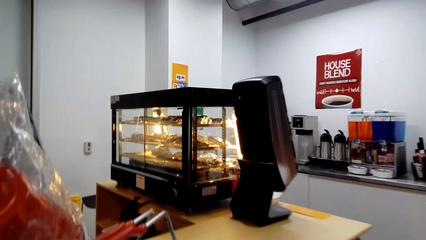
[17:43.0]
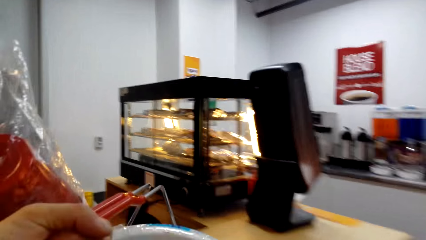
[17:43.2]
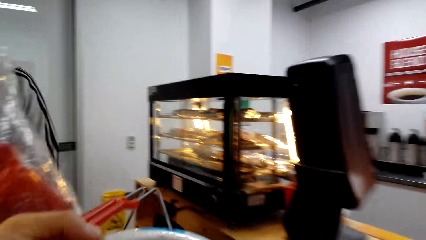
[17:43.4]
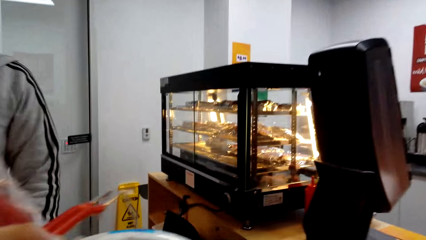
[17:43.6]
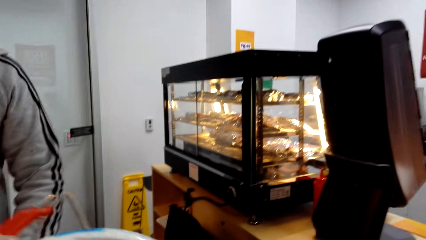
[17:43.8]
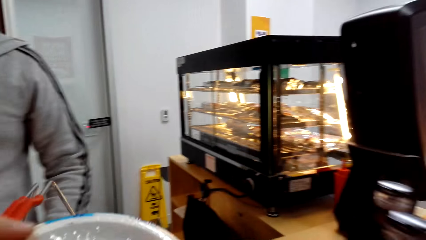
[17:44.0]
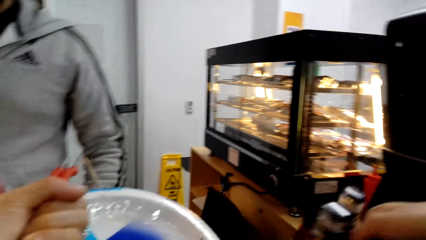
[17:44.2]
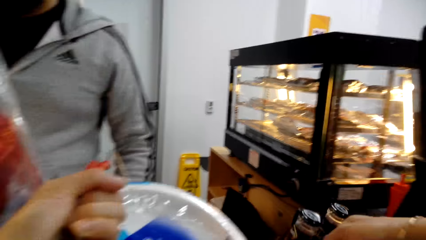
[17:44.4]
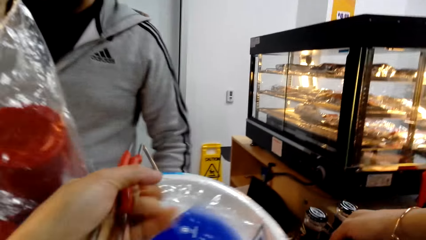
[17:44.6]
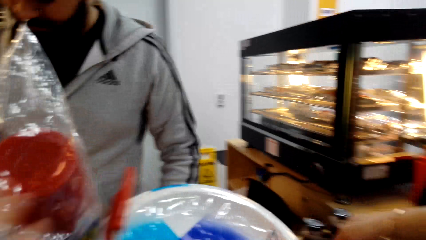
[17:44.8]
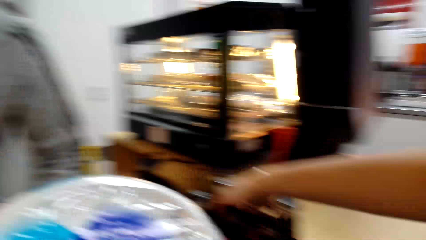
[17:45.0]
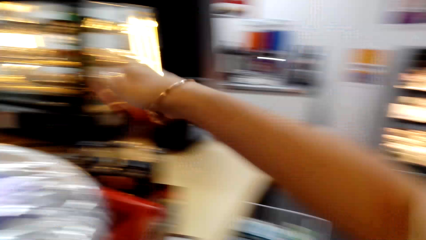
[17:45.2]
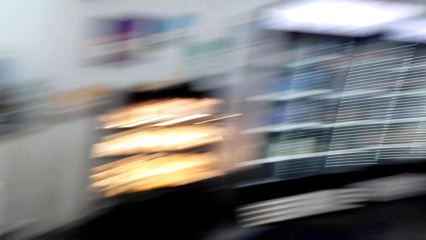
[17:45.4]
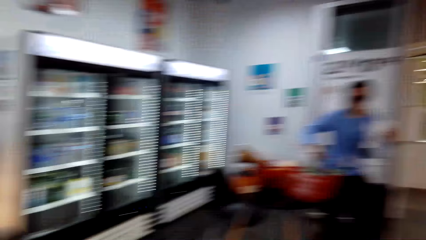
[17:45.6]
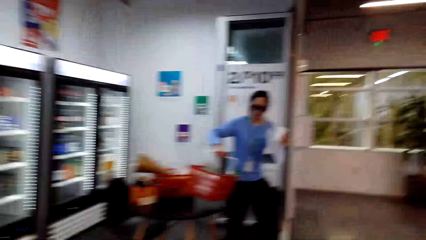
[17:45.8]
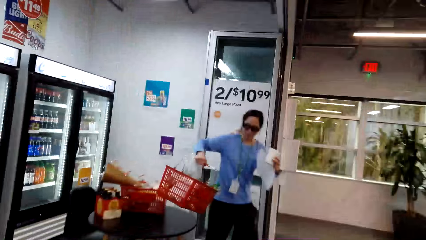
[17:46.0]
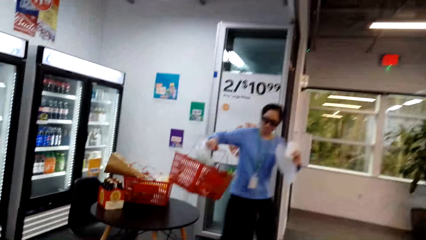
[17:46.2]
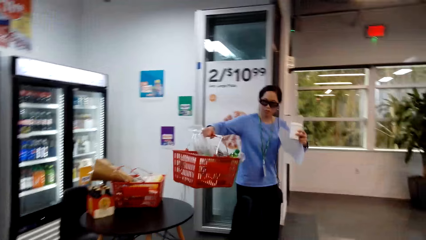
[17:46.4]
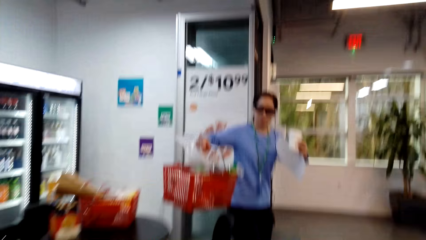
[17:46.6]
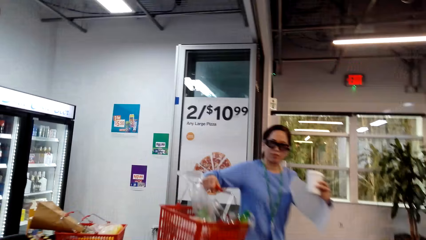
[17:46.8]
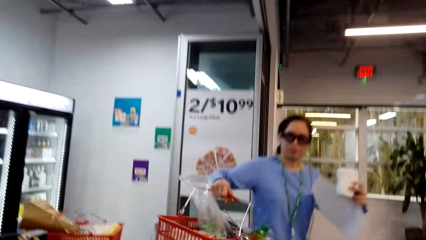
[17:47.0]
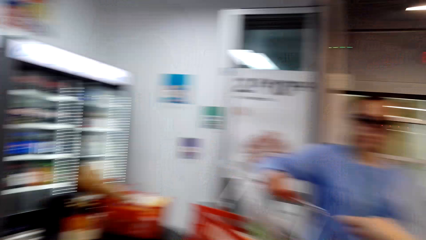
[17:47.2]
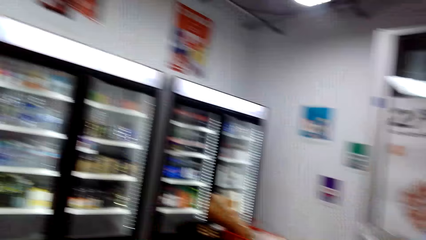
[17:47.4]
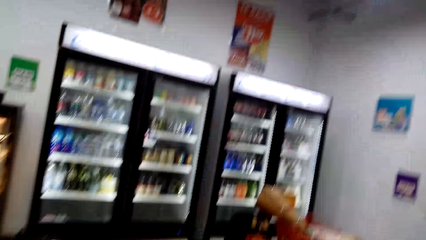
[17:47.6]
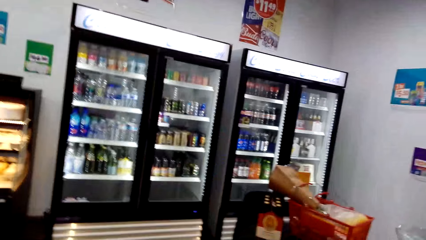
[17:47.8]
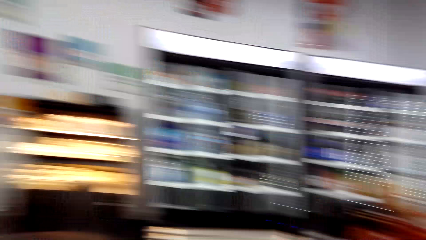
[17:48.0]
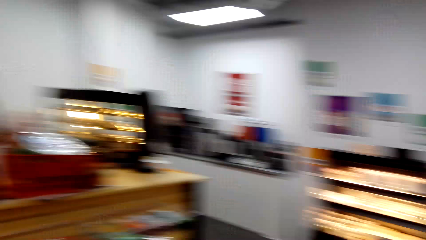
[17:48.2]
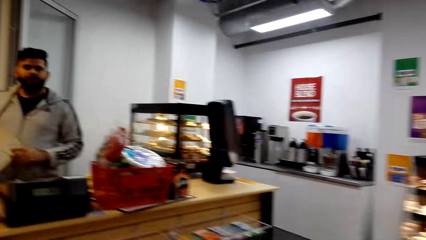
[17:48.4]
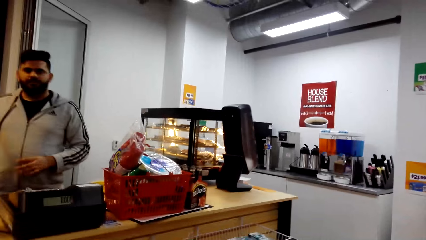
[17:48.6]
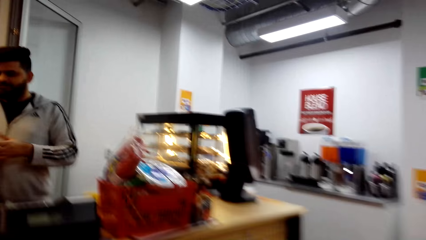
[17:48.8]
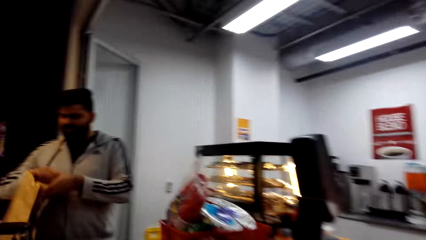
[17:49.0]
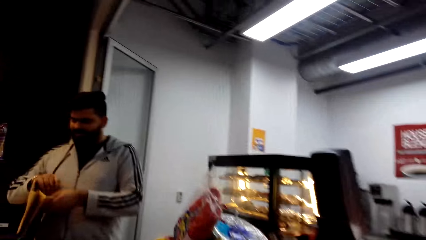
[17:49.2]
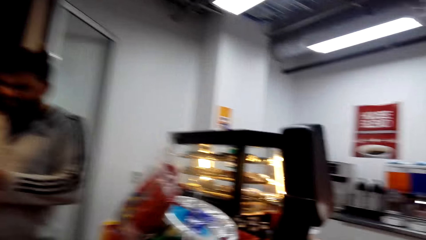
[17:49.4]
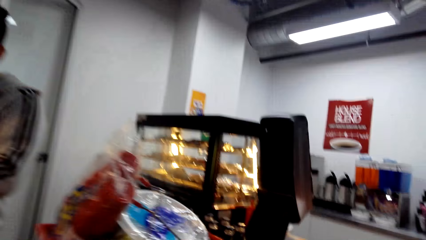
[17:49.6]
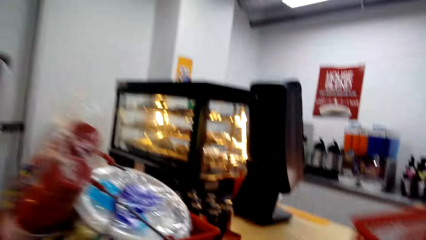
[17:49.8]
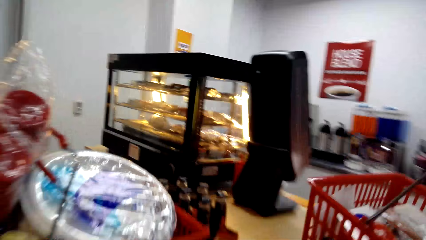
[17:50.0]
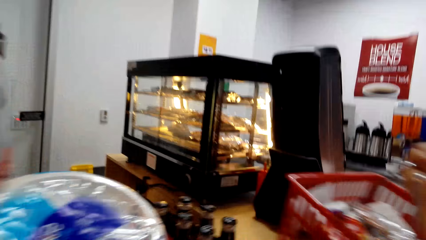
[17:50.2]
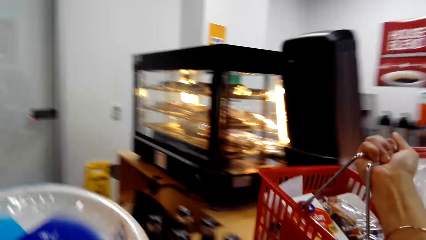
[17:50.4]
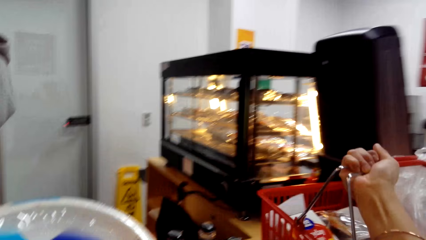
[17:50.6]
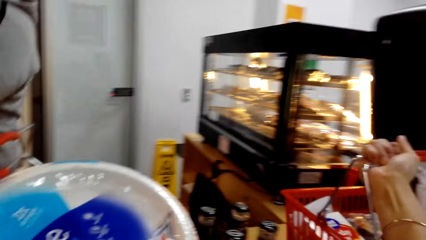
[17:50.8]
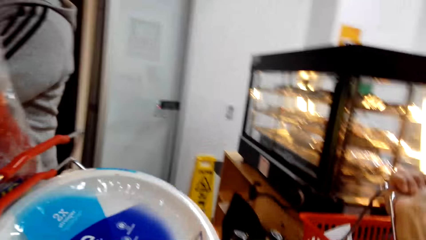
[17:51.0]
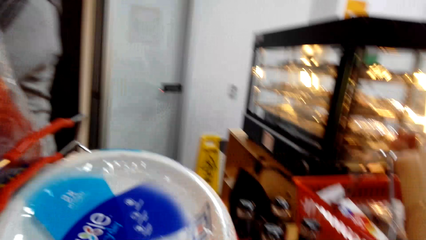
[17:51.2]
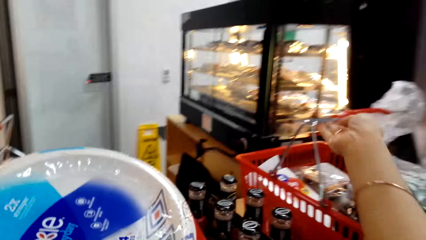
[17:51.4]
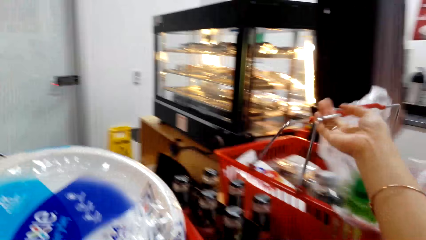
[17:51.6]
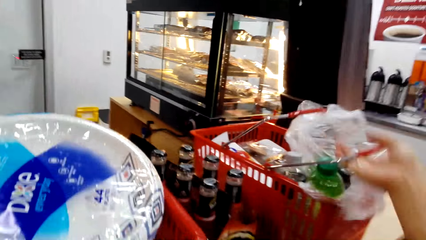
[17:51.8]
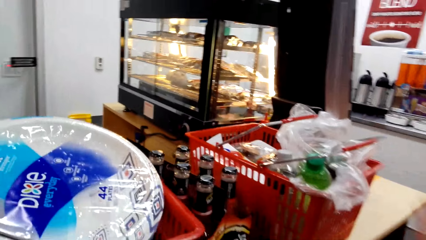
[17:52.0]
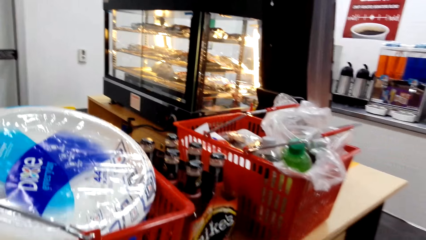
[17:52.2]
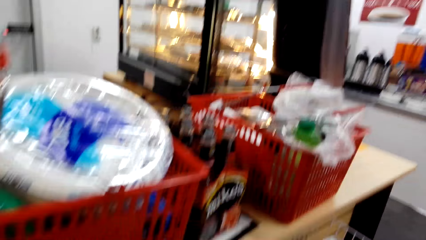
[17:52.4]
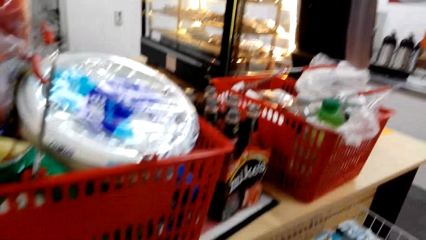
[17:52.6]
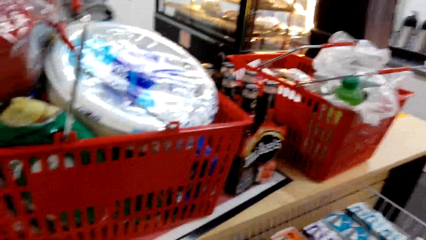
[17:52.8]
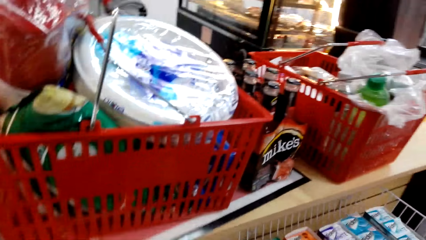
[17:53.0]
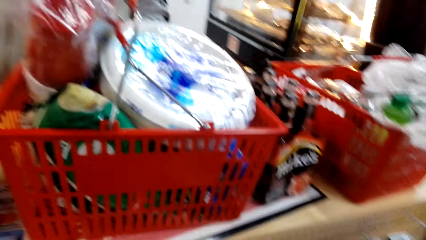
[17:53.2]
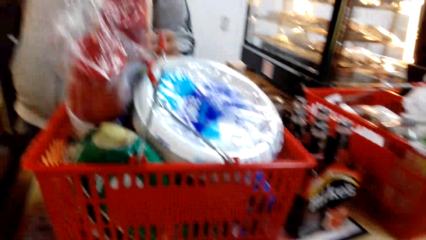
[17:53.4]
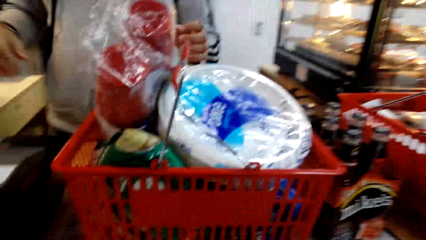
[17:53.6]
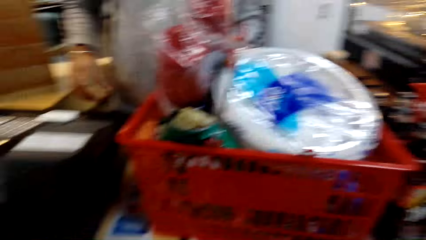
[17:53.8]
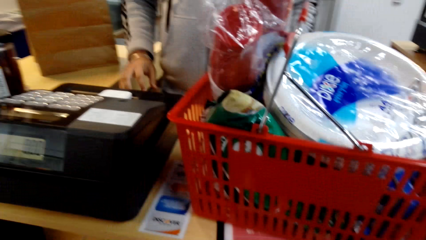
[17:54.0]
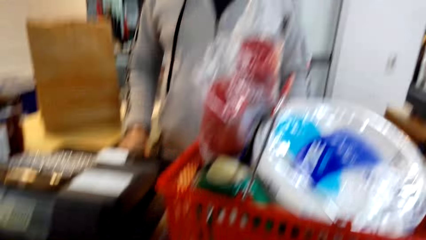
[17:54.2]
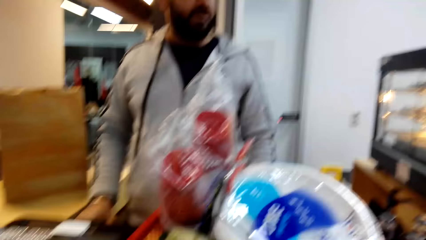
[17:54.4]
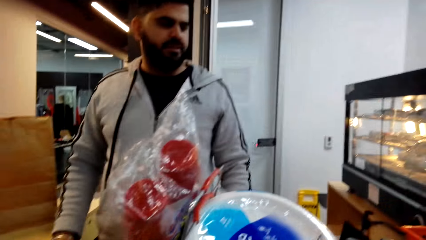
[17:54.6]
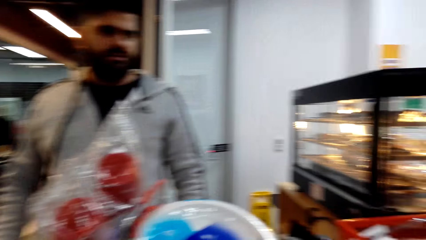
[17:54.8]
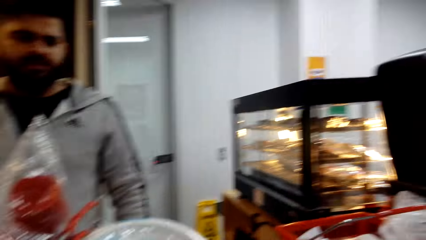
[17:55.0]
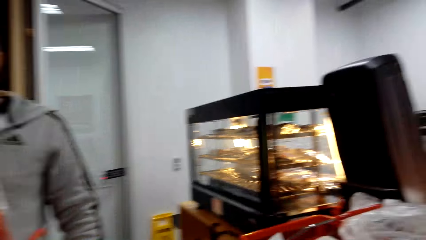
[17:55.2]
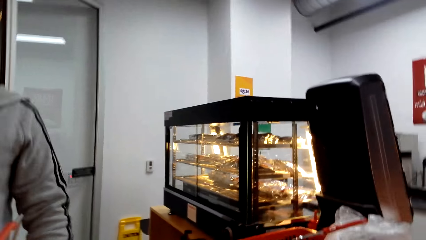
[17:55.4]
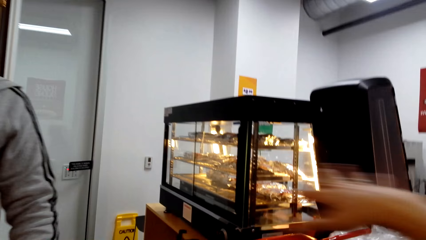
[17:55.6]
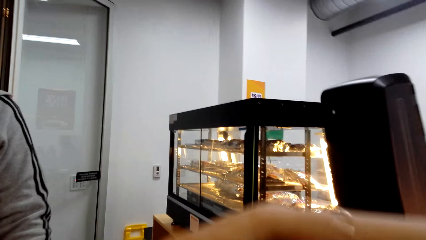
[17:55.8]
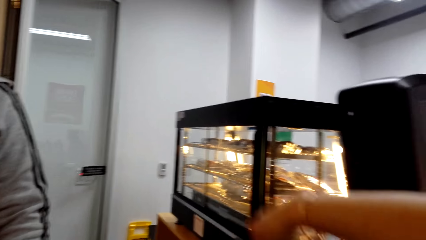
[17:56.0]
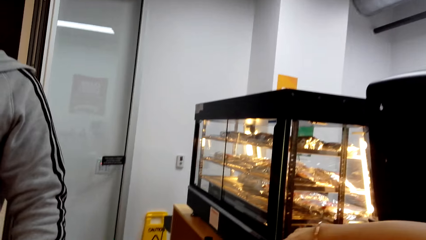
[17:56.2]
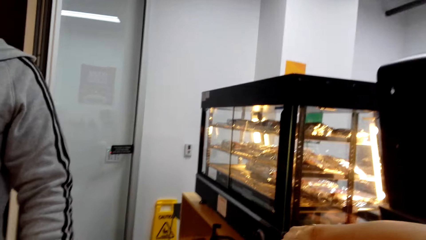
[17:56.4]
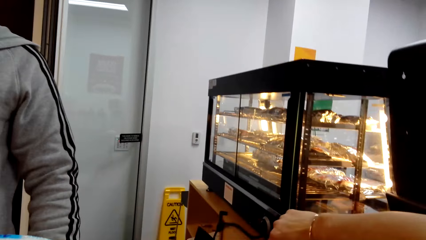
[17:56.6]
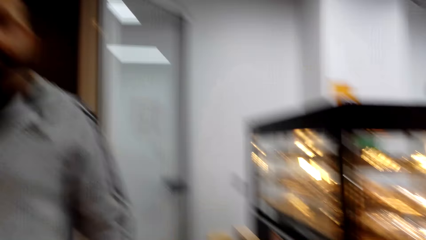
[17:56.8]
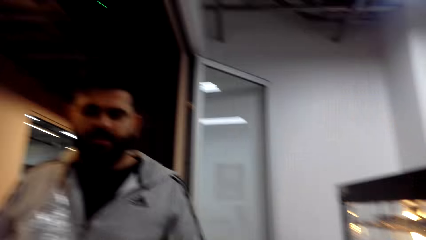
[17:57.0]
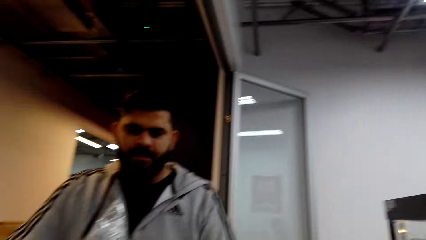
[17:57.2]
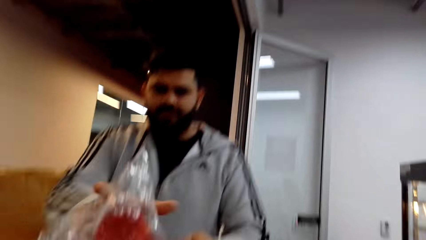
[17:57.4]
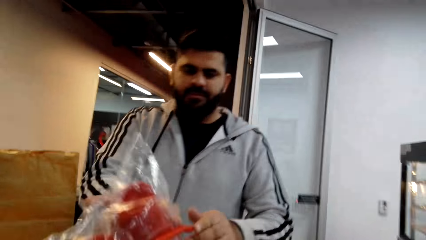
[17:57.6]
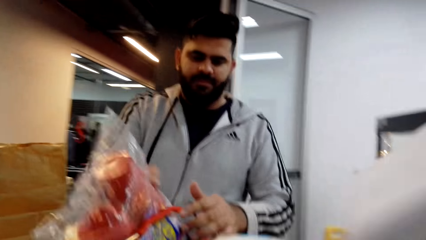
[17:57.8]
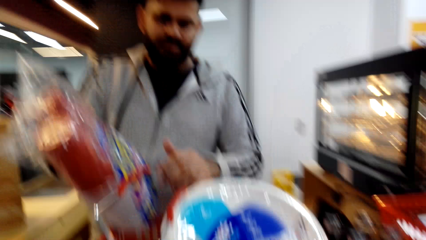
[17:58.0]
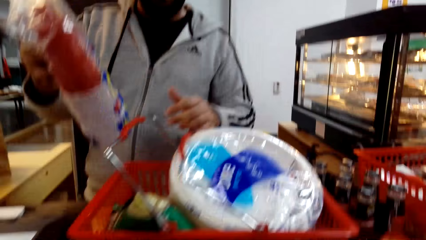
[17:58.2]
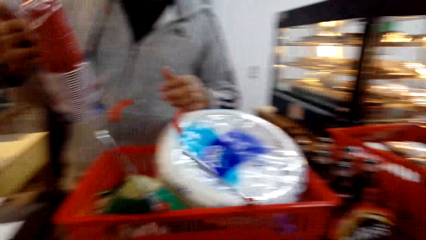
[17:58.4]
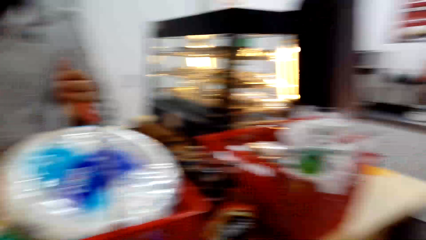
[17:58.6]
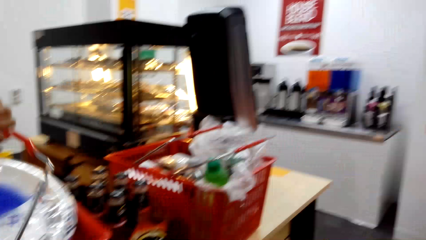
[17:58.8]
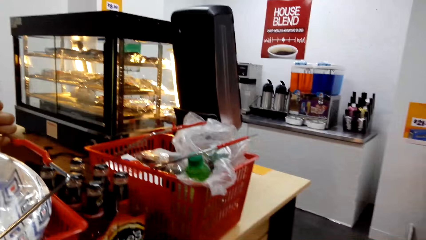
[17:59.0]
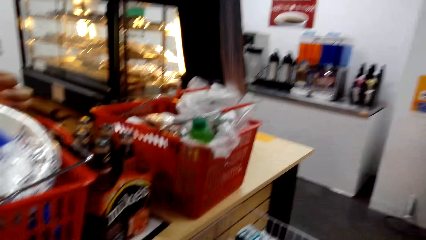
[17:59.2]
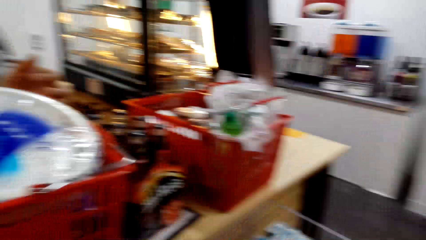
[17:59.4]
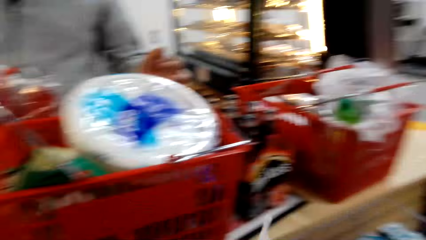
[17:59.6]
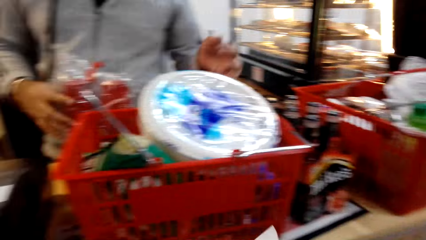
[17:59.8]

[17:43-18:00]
The camera wearer puts his shopping onto the cashier table. He drops the basket. He converses with a woman and a man.
